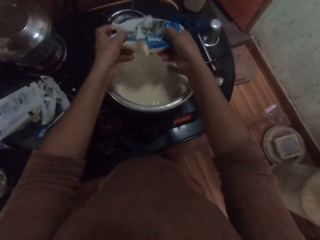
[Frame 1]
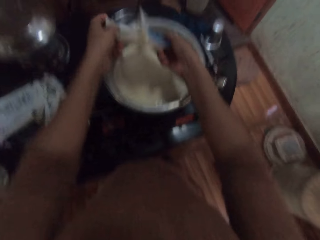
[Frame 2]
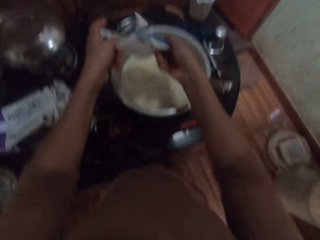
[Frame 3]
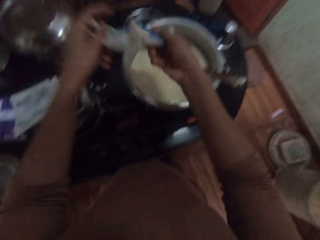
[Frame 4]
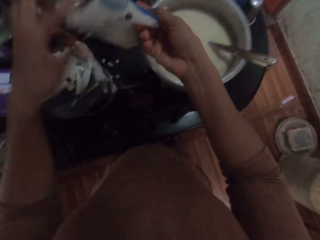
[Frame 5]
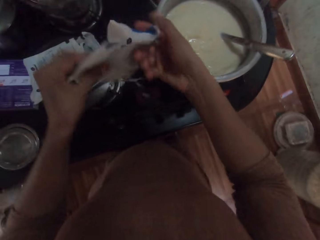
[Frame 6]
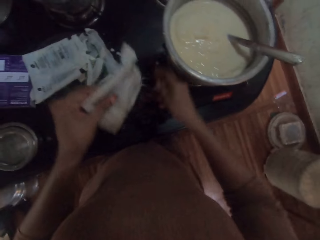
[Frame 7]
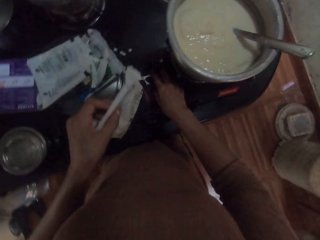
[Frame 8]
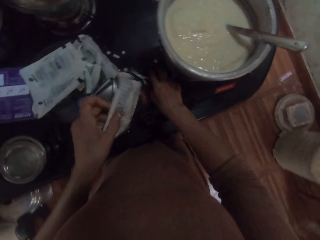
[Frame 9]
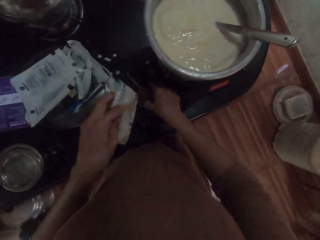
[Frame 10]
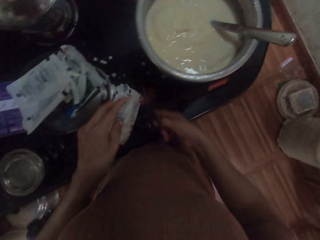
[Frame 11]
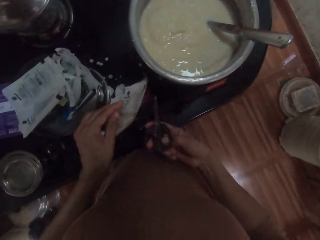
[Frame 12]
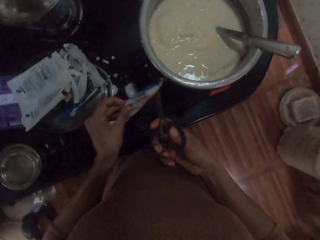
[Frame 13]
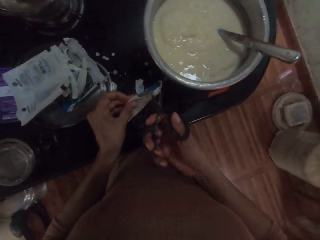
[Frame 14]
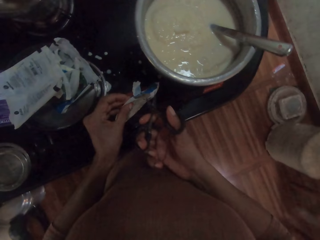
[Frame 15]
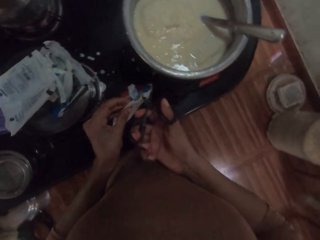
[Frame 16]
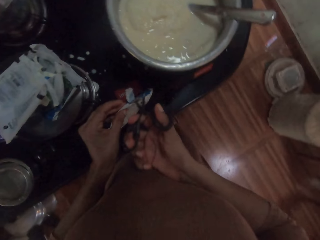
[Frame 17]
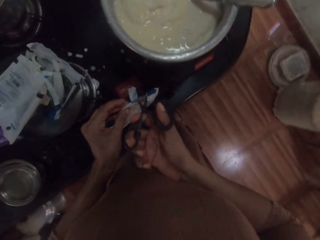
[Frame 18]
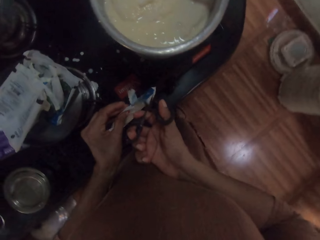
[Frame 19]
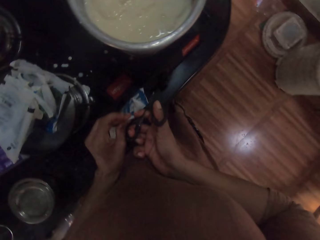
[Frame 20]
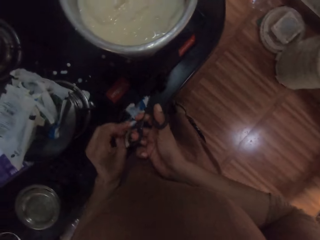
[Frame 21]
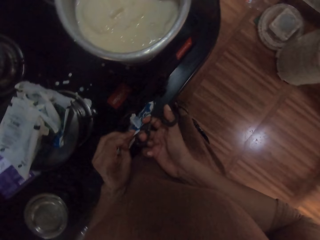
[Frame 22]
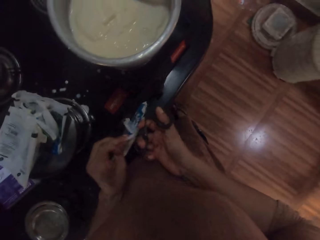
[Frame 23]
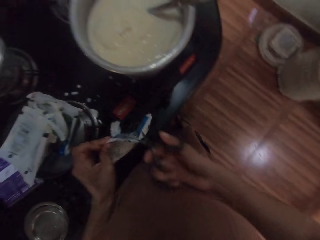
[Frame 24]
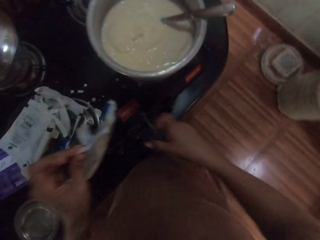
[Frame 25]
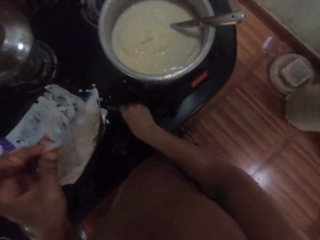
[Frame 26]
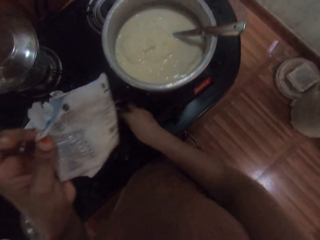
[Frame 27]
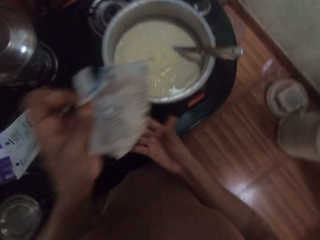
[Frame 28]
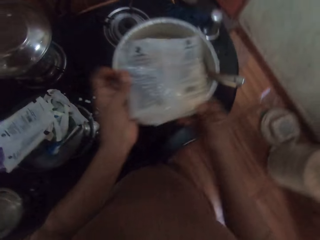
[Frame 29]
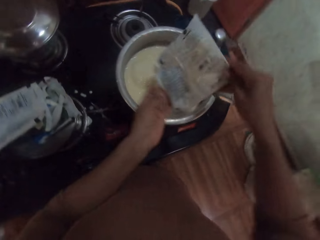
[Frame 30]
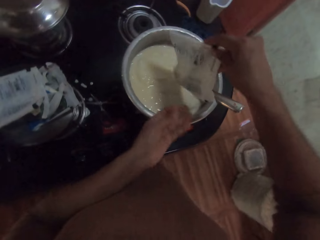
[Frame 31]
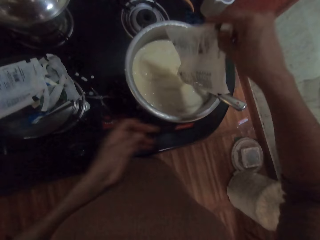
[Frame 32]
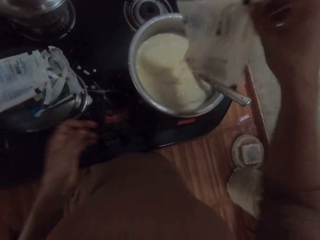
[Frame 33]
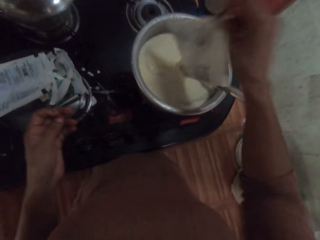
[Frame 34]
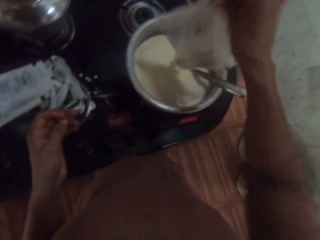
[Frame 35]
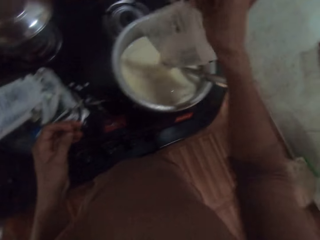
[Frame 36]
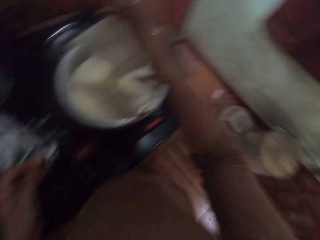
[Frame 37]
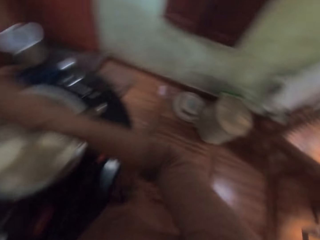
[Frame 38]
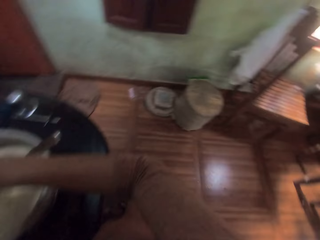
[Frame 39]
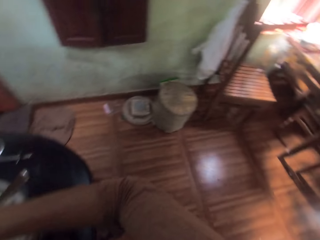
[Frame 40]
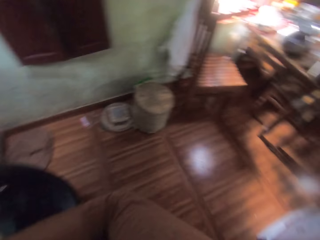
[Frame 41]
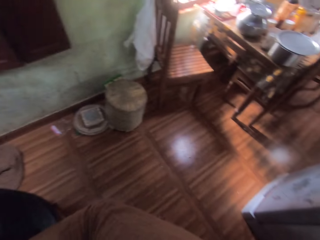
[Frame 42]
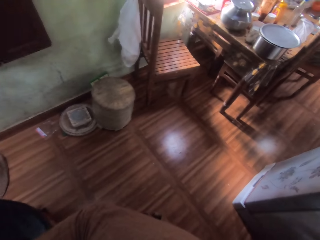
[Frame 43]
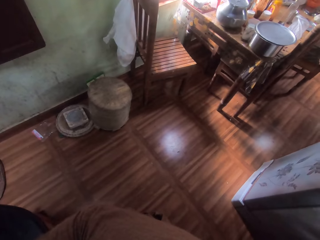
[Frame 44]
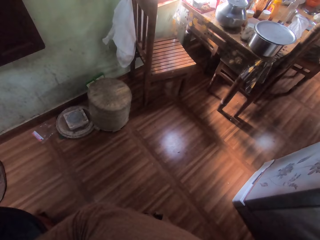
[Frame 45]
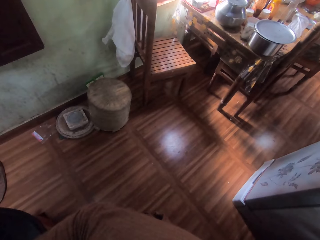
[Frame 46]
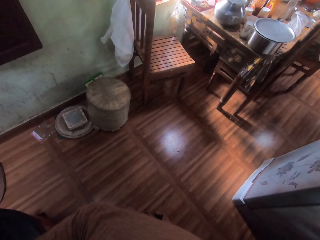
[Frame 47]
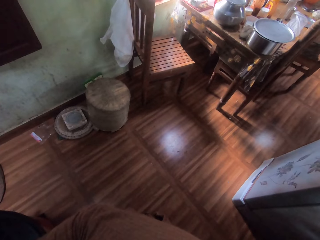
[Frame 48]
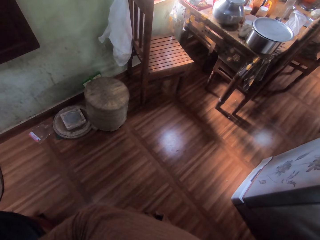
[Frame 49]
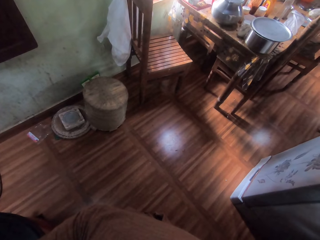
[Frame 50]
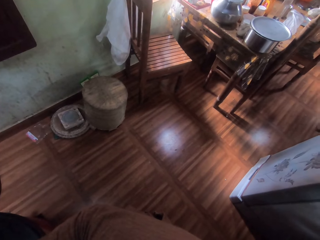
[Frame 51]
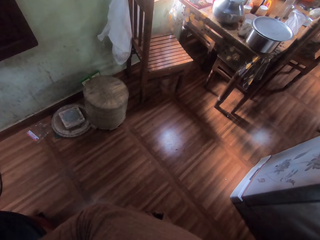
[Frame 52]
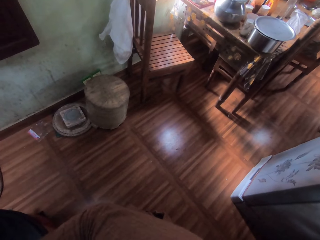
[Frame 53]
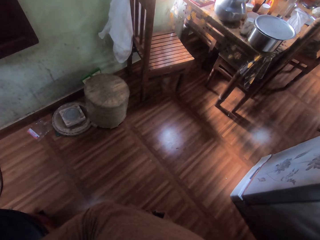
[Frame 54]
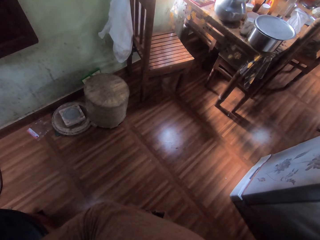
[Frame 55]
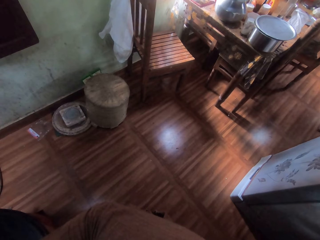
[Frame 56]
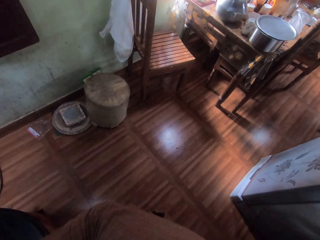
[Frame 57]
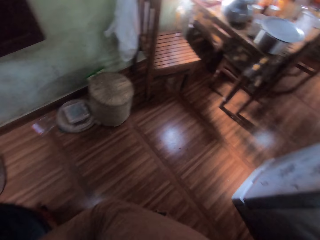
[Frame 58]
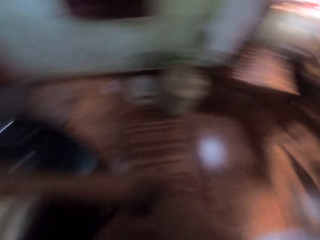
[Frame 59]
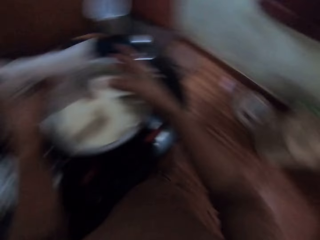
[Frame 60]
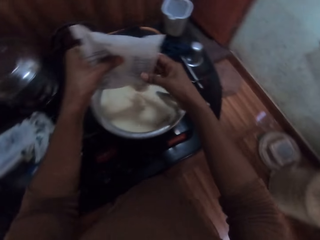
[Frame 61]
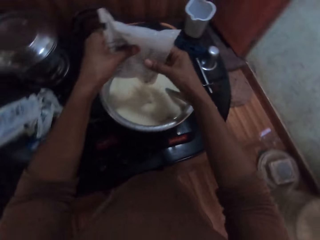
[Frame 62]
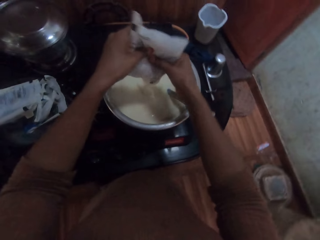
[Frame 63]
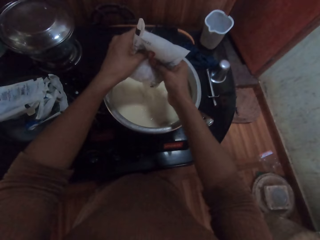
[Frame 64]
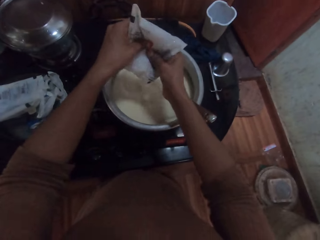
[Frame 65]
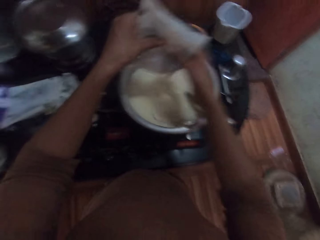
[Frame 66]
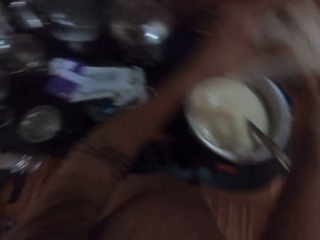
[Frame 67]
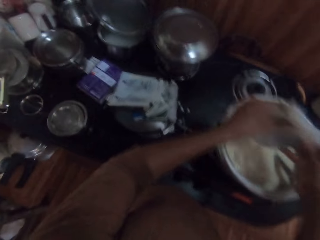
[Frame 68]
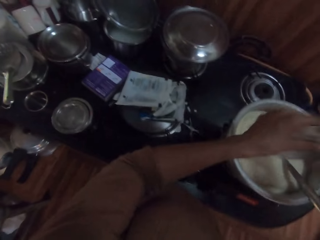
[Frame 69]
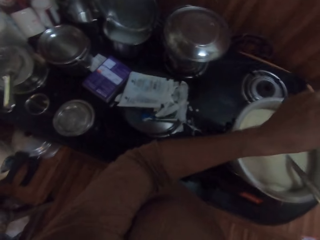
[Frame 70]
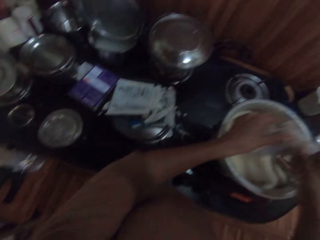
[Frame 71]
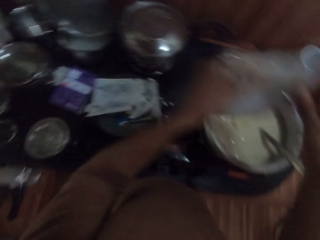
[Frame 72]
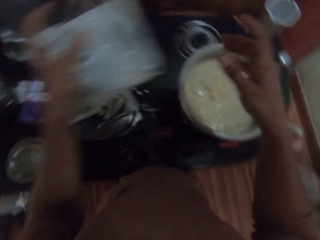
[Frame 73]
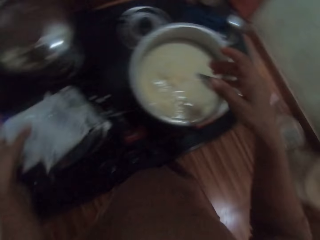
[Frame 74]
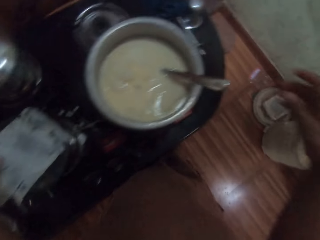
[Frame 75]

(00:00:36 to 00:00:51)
The camera wearer picks up the scissors on the gas stove with her right hand. A man interacts with the camera wearer. The camera wearer cuts the sachet of milk in her left hand with the scissors in her right hand. She interacts with the man. She puts the scissors in her right hand on the gas stove. She pours milk from the sachet into the pot on the gas stove. She puts the sachet on the pot on the gas stove with her left hand.

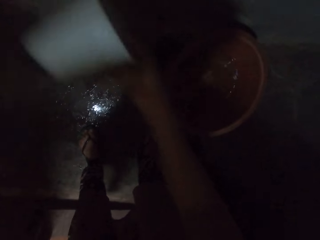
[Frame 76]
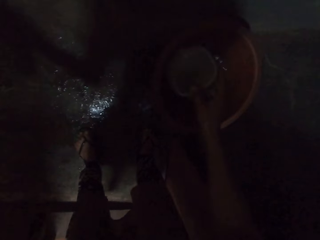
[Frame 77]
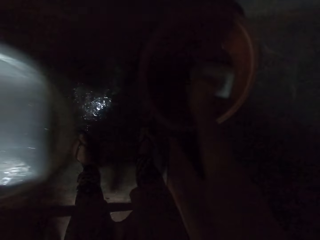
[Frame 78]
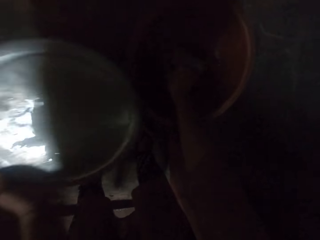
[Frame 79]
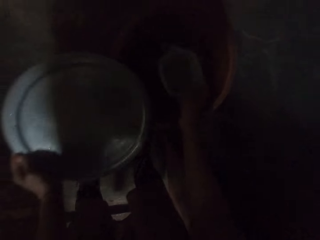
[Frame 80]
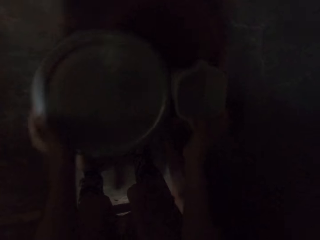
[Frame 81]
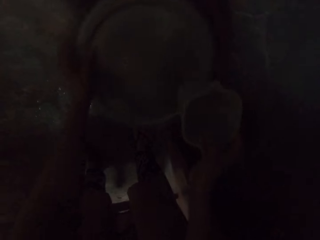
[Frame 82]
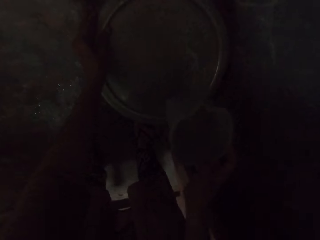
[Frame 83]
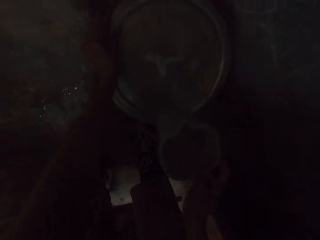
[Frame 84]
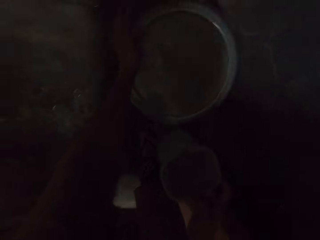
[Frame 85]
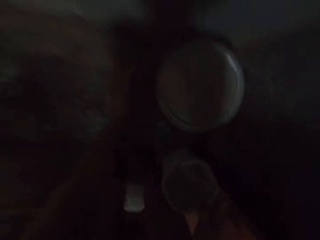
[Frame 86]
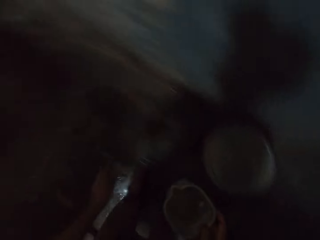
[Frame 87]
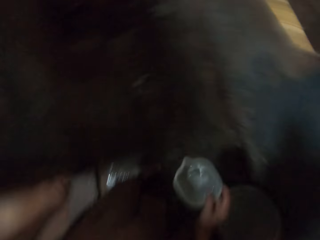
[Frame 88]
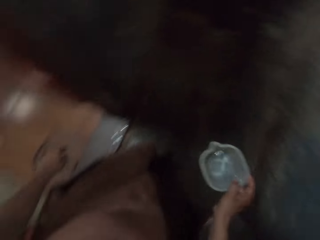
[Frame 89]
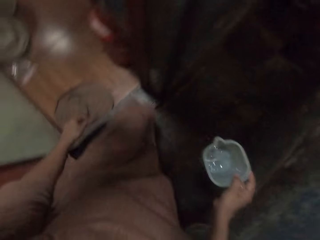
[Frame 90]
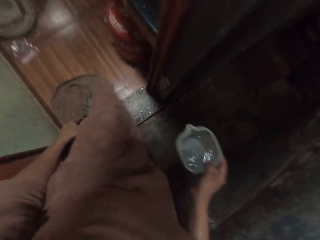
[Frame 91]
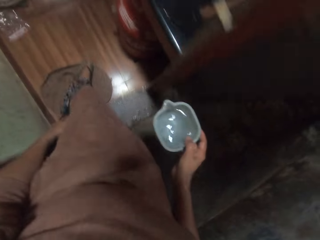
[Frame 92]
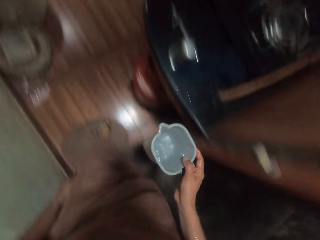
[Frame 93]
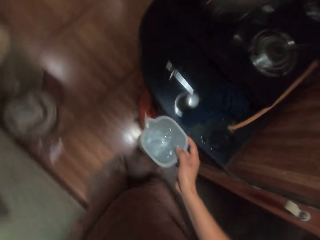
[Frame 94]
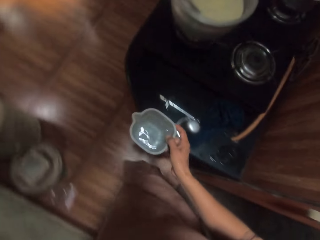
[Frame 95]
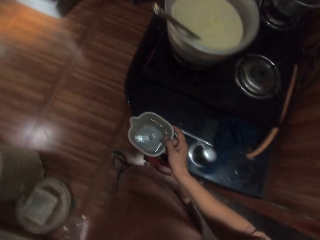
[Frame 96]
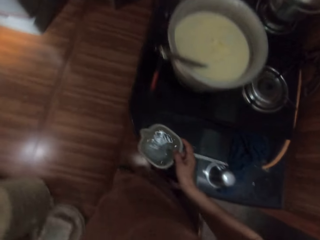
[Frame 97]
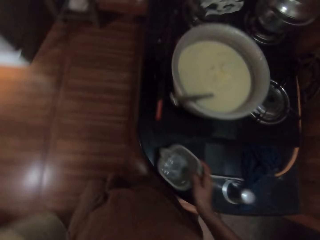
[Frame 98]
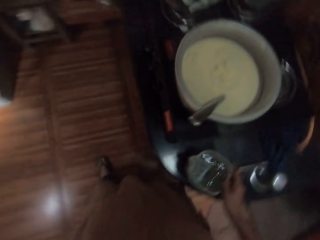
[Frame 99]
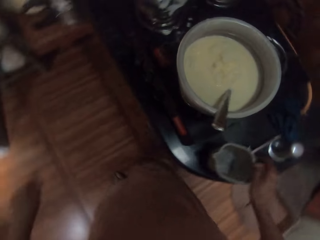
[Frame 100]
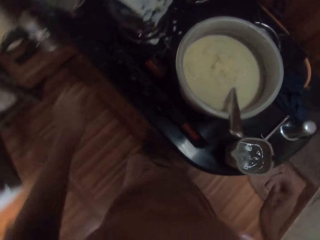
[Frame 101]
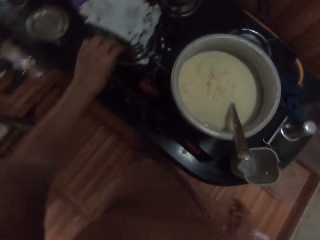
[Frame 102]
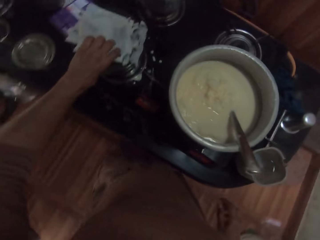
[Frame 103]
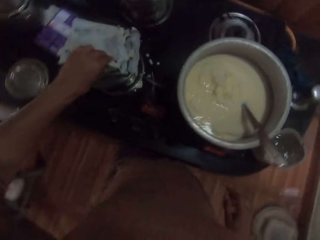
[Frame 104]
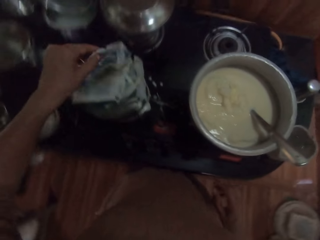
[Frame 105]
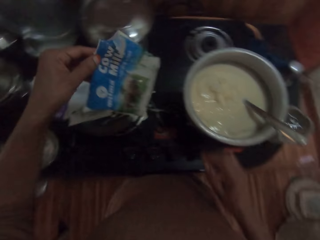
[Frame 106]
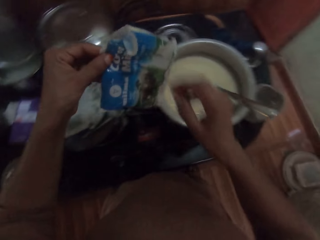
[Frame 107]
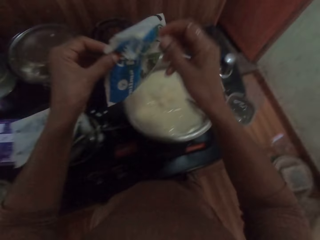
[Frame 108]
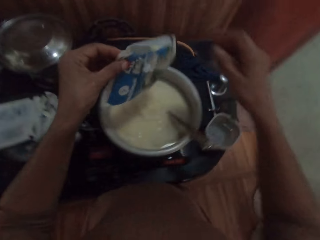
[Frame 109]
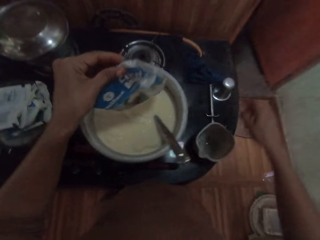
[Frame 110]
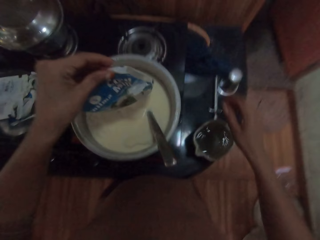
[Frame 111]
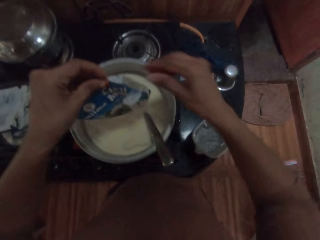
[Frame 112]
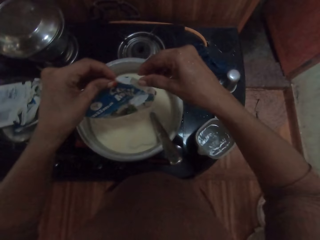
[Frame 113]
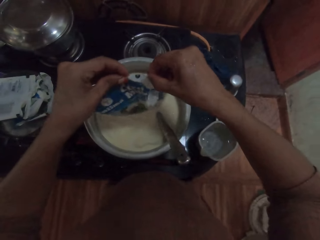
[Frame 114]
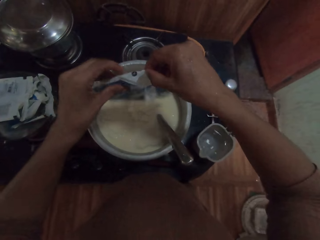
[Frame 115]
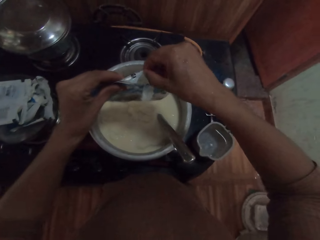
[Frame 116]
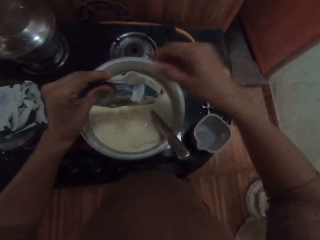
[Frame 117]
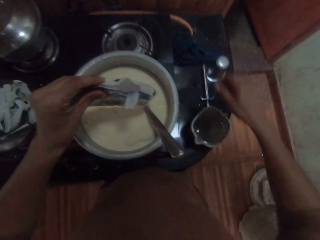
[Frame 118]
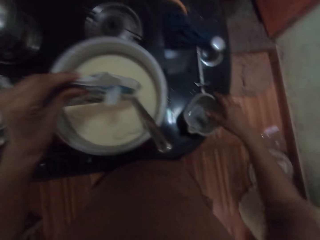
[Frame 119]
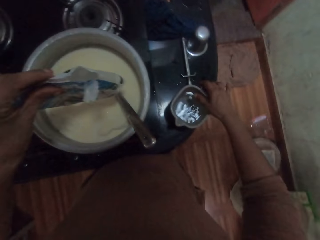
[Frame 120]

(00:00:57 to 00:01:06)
The camera wearer pours water on the lid. She takes water from the container with the cup in her right hand. She covers the container with the lid in her left hand. She moves back into the kitchen. She puts the cup of water in her right hand on the gas stove. She picks up an empty sachet on the pot on the gas stove with her left hand. She adjusts the sachet in her hands.
